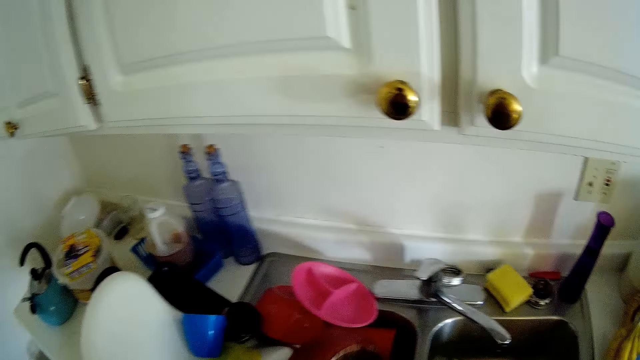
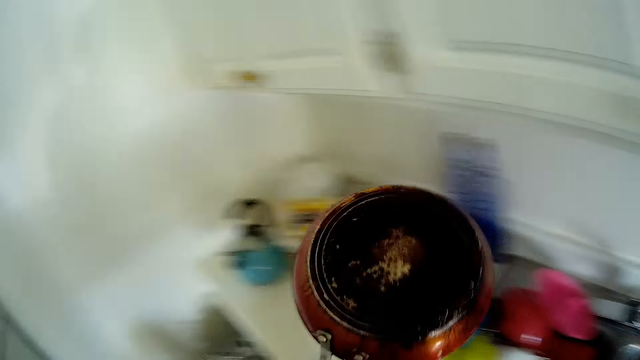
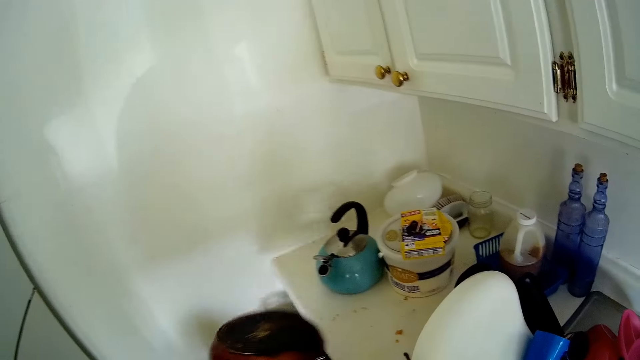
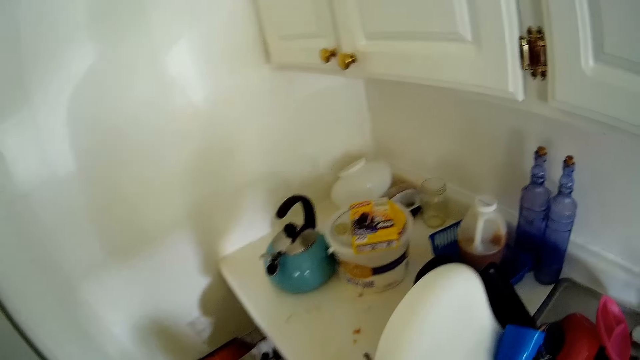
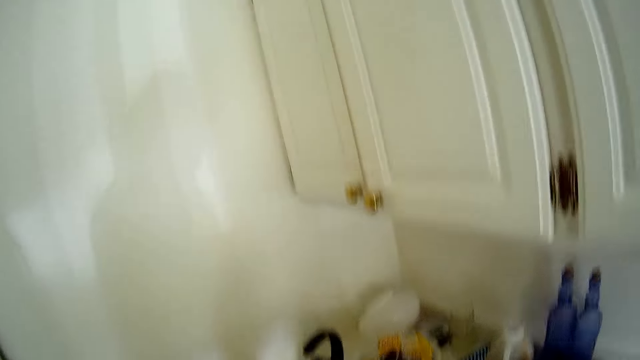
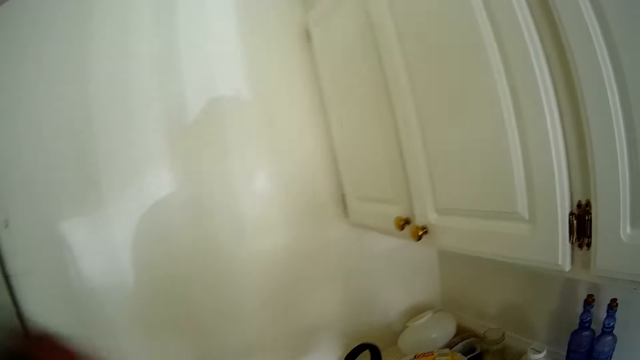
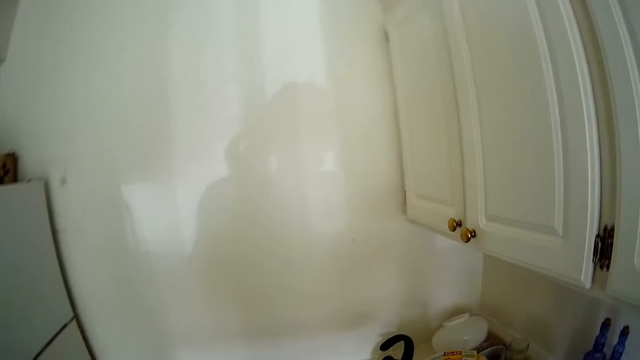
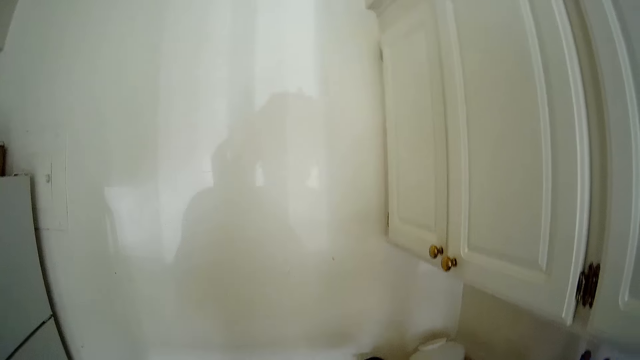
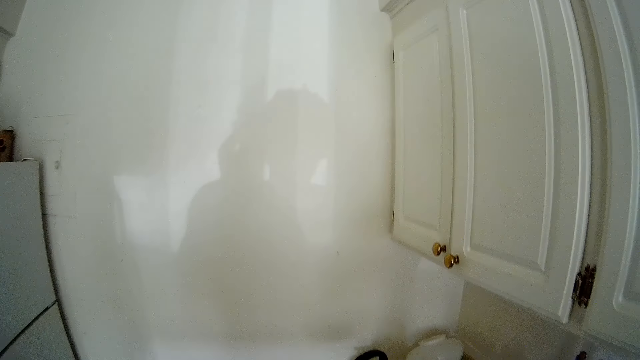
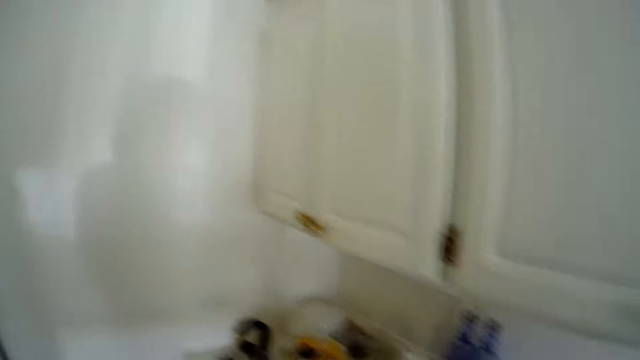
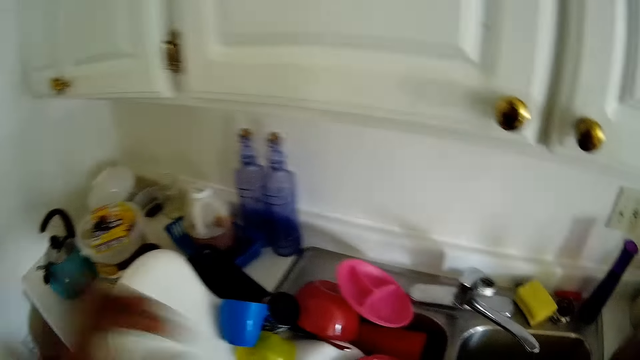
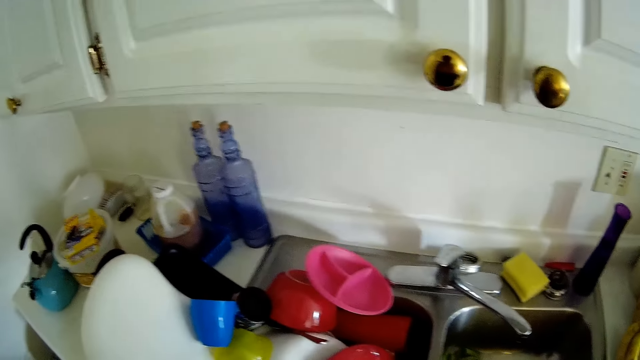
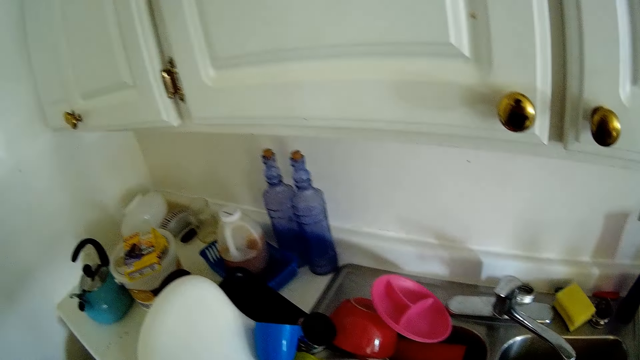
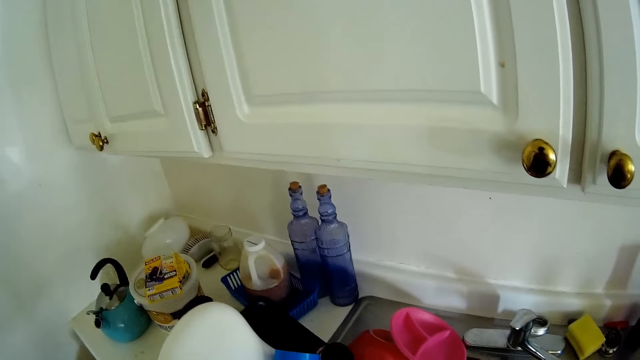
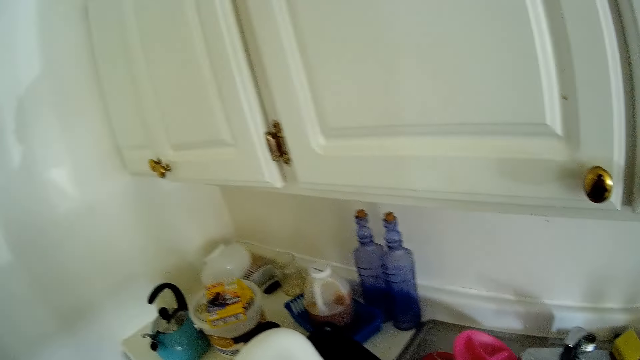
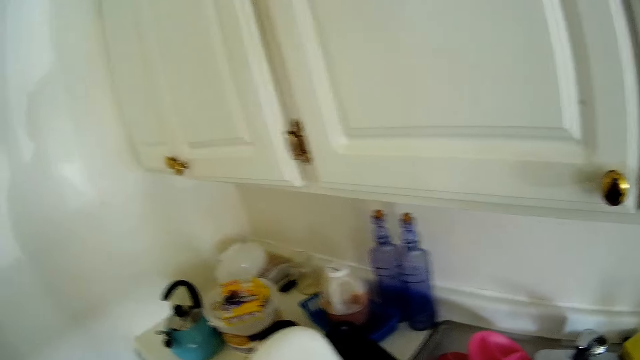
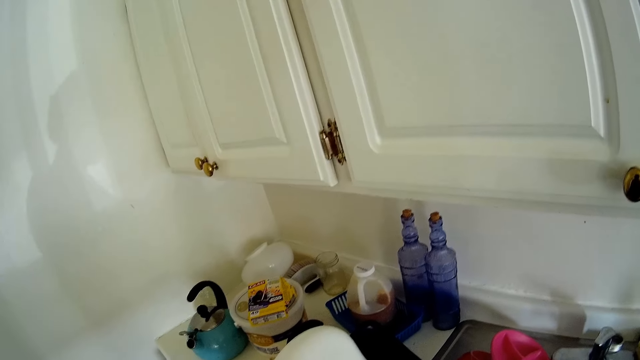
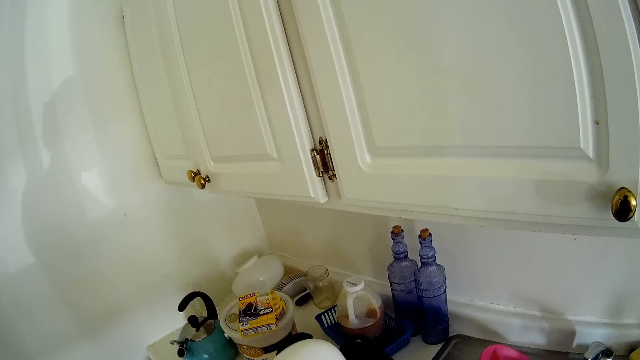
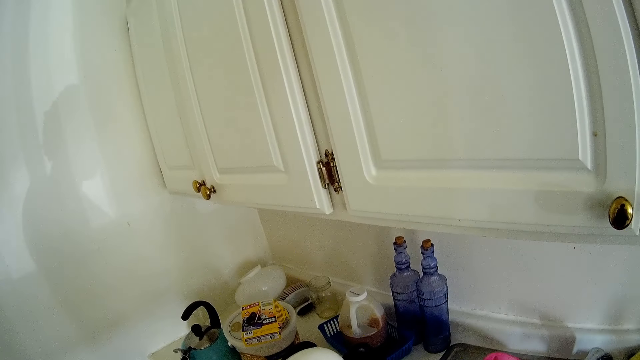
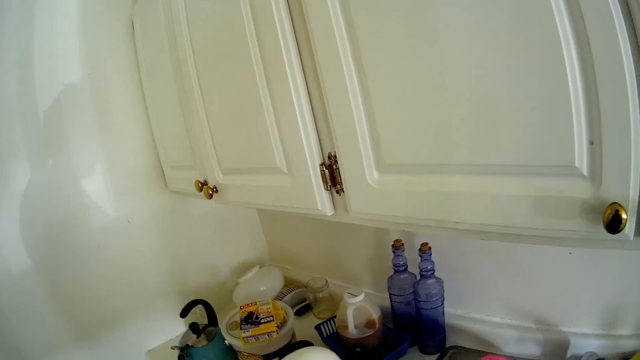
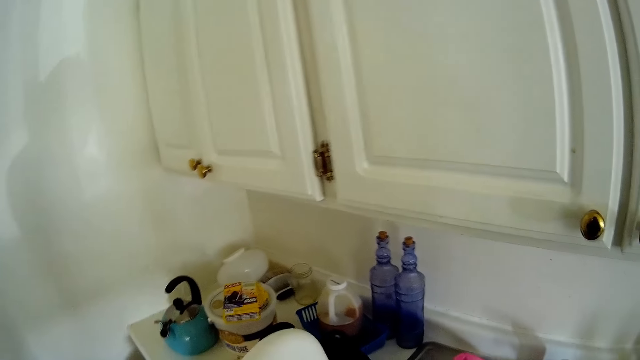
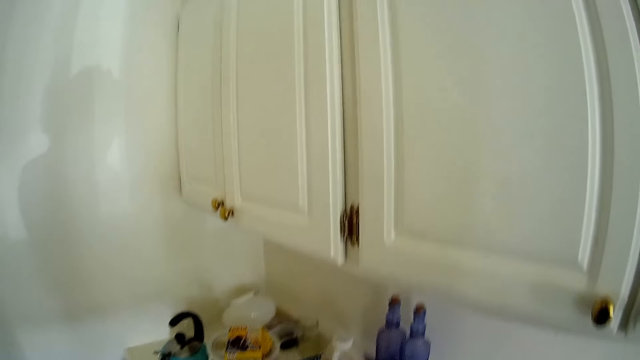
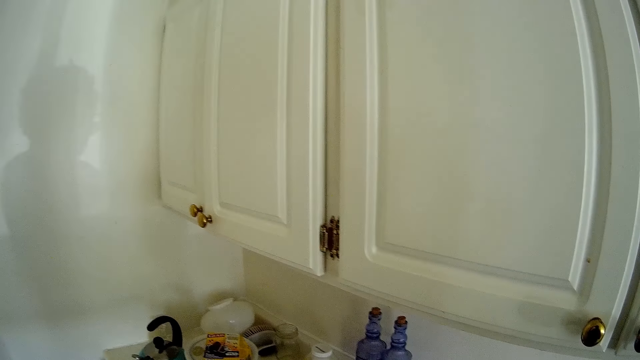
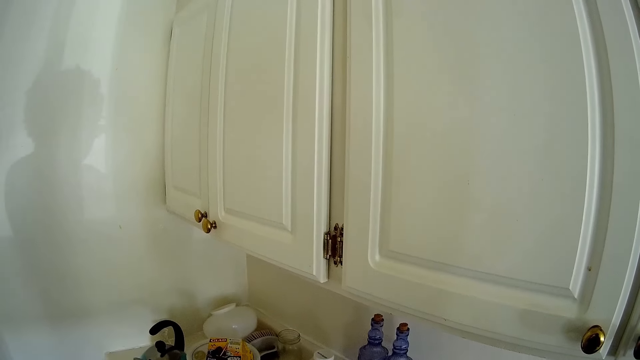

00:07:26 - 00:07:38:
The camera wearer picks up a frying pan from the sink with her left hand. She drops the frying pan in the plate rack in the dishwasher with her left hand. She talks. She looks.

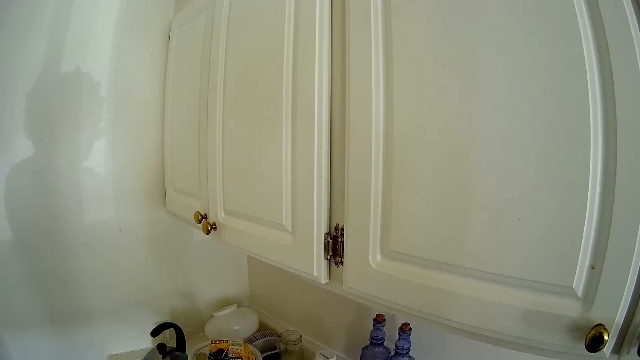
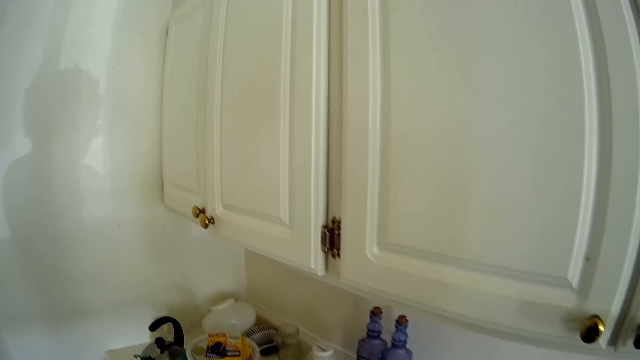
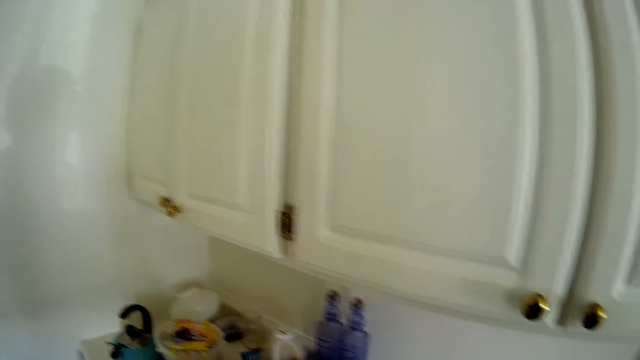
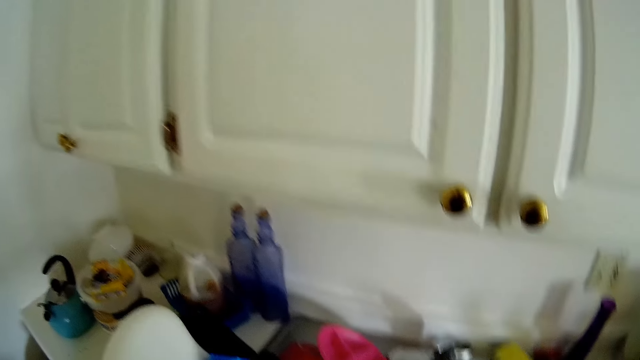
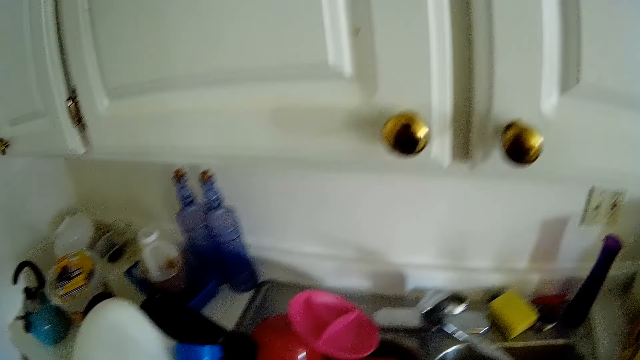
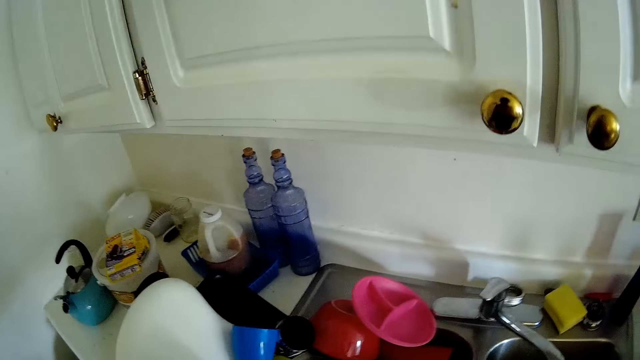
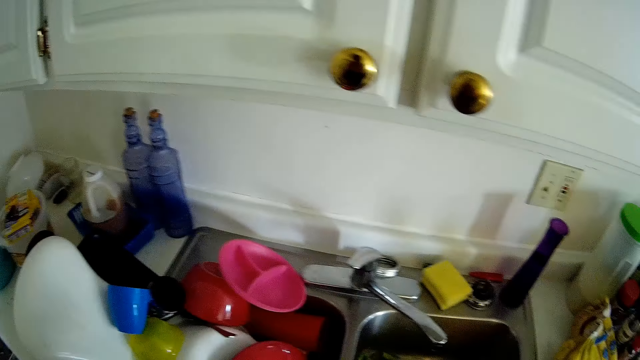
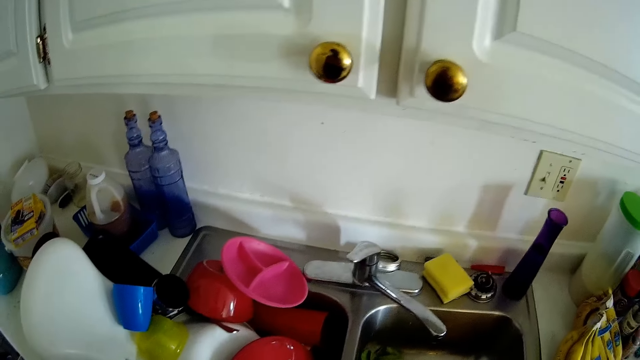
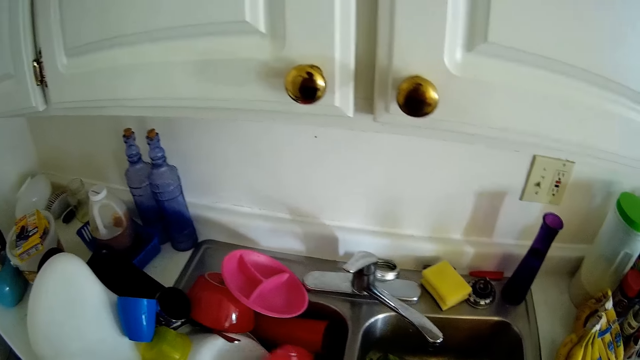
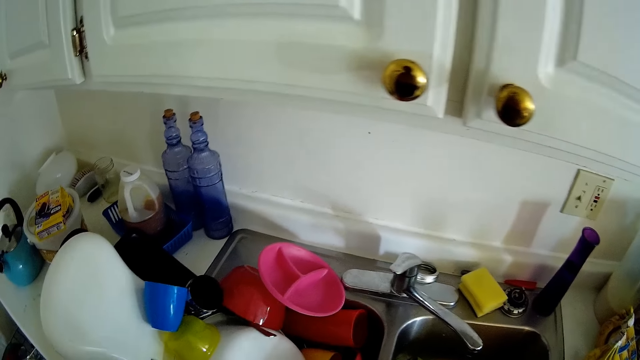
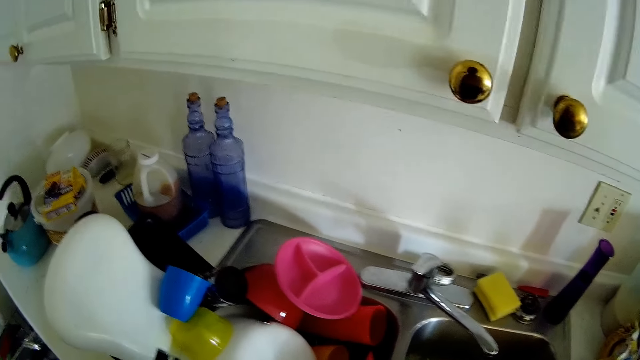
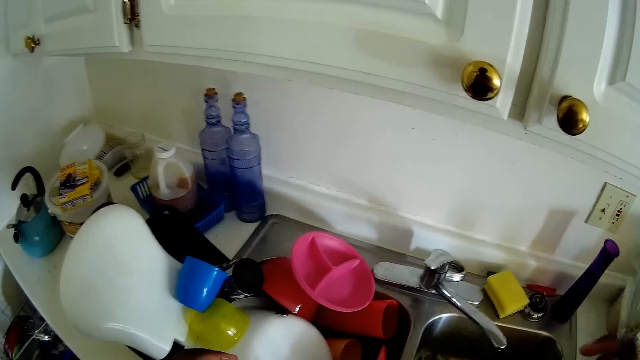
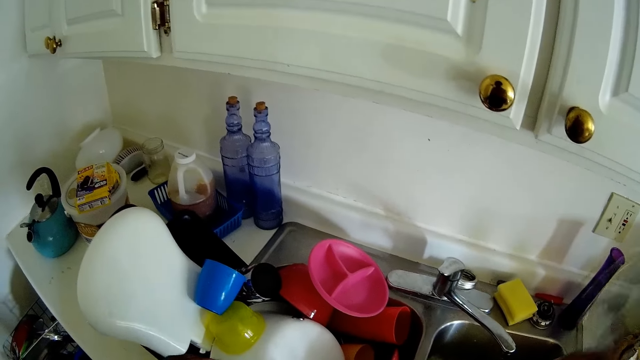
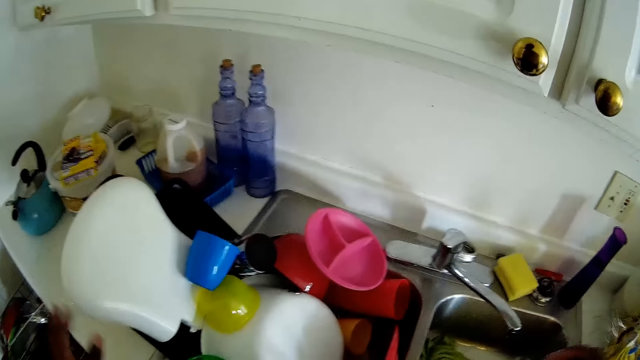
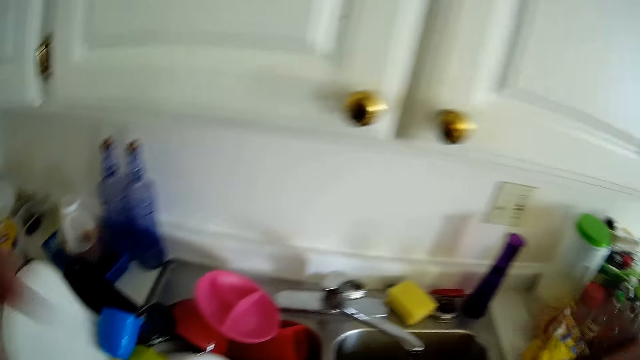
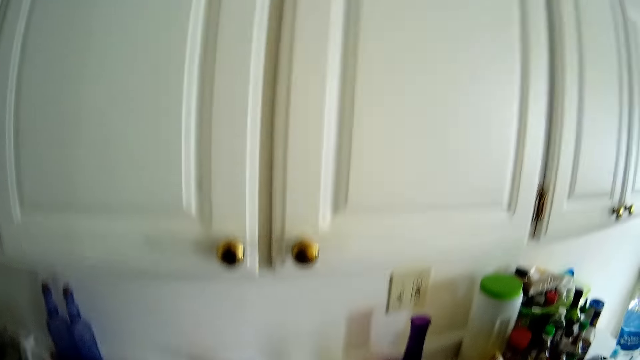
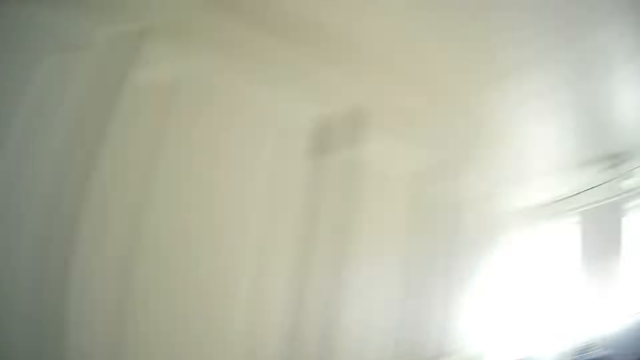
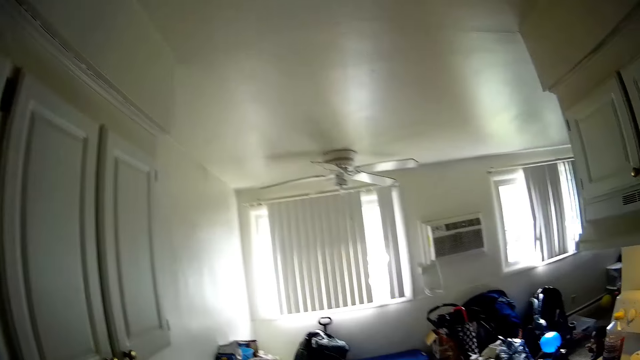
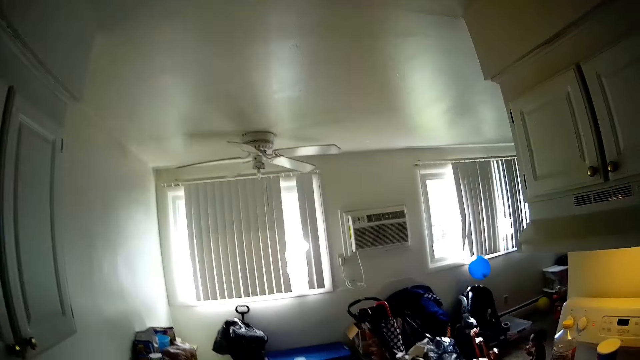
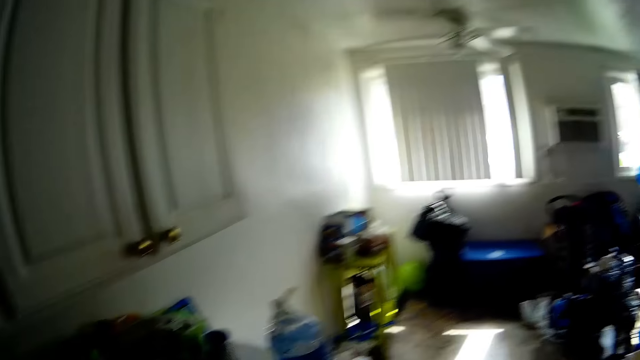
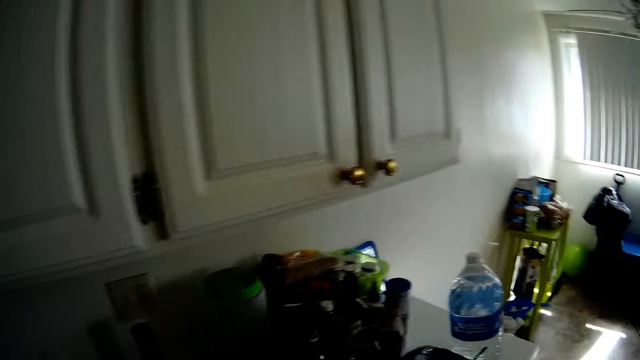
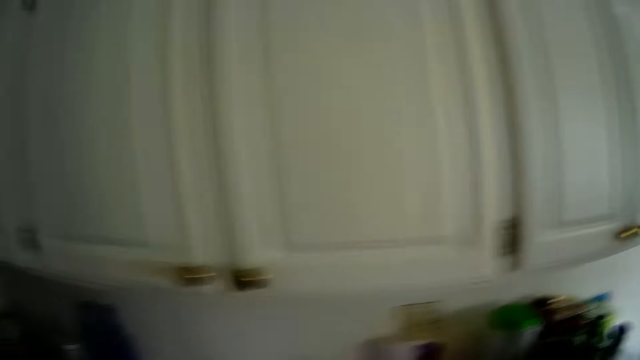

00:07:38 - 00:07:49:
The camera wearer talks. The child plays with a balloon.
